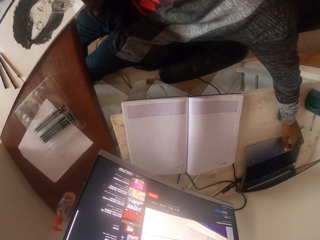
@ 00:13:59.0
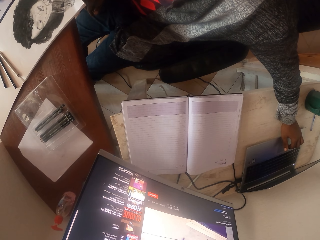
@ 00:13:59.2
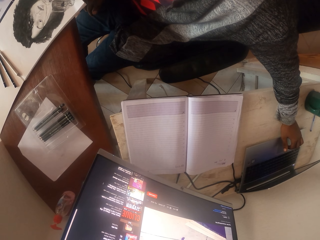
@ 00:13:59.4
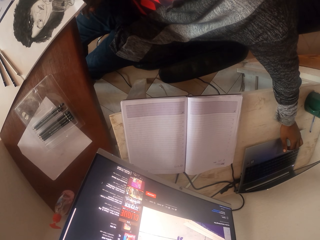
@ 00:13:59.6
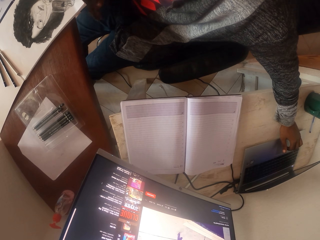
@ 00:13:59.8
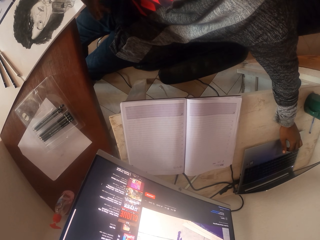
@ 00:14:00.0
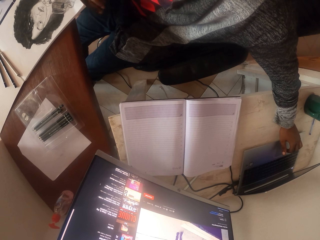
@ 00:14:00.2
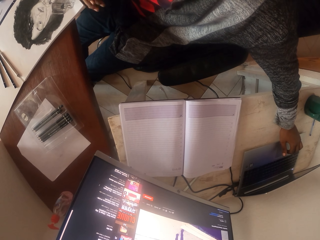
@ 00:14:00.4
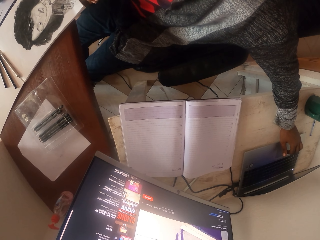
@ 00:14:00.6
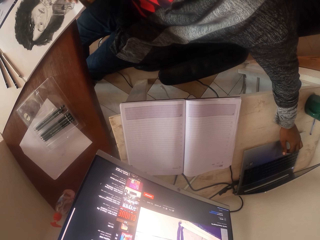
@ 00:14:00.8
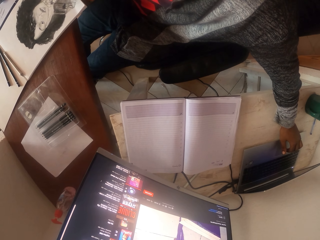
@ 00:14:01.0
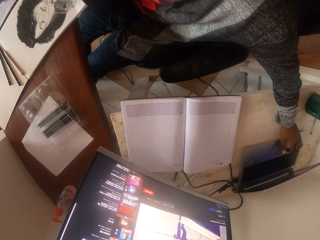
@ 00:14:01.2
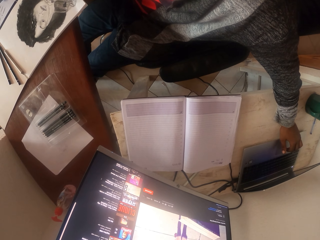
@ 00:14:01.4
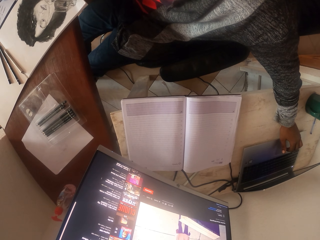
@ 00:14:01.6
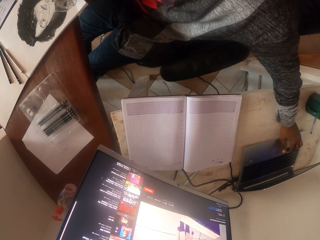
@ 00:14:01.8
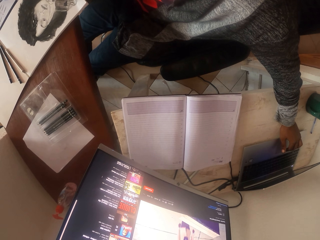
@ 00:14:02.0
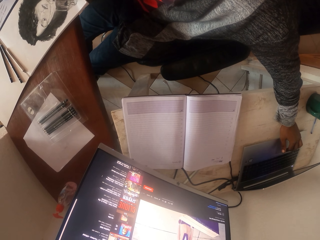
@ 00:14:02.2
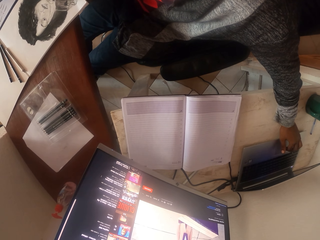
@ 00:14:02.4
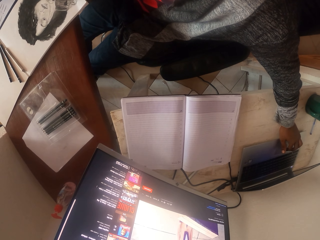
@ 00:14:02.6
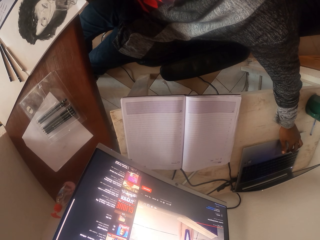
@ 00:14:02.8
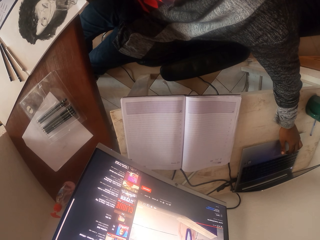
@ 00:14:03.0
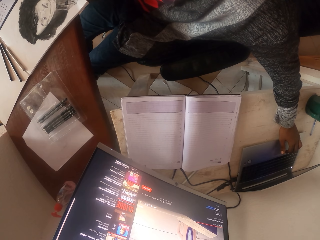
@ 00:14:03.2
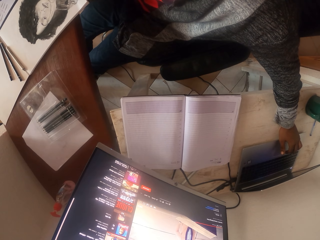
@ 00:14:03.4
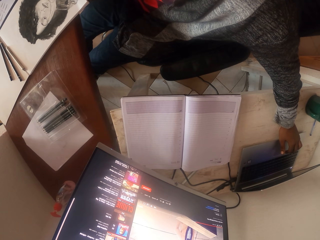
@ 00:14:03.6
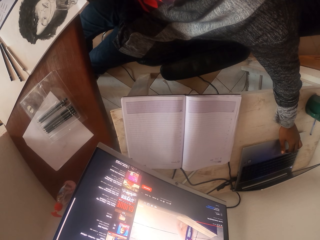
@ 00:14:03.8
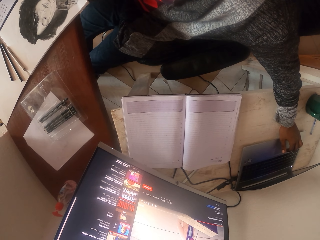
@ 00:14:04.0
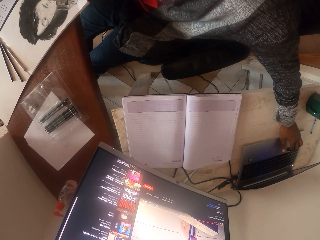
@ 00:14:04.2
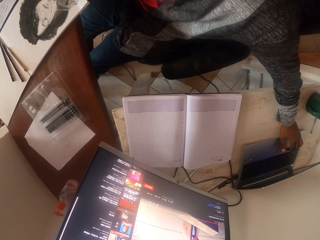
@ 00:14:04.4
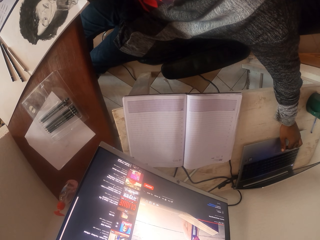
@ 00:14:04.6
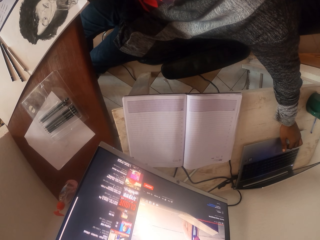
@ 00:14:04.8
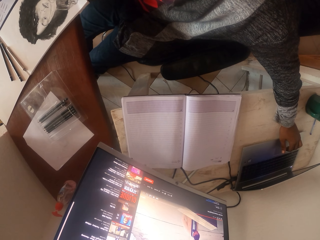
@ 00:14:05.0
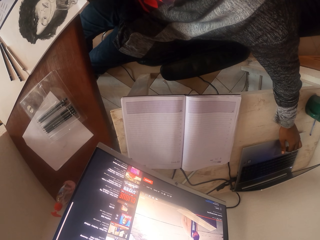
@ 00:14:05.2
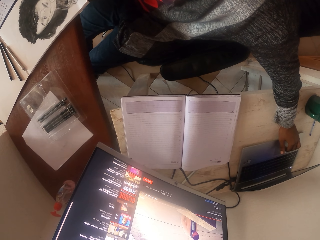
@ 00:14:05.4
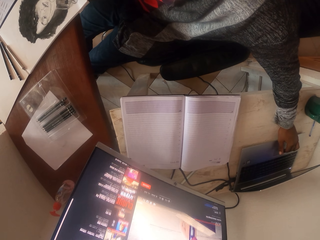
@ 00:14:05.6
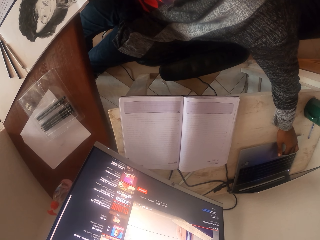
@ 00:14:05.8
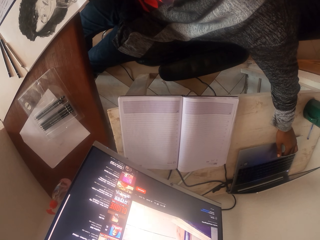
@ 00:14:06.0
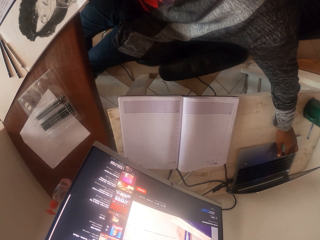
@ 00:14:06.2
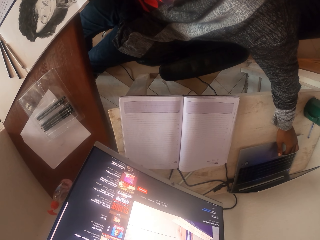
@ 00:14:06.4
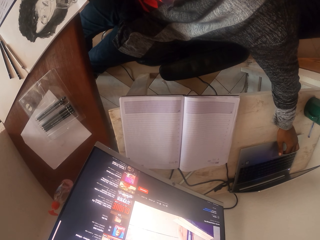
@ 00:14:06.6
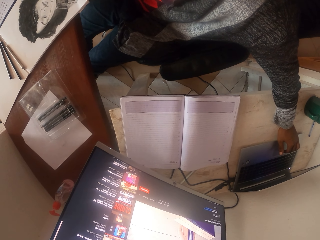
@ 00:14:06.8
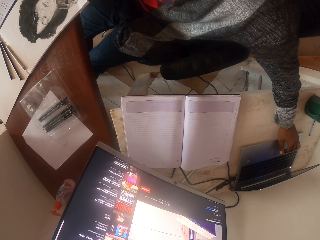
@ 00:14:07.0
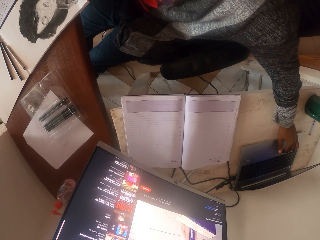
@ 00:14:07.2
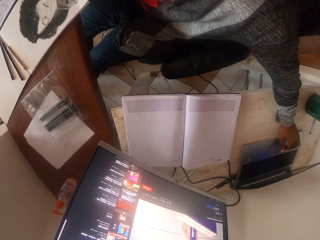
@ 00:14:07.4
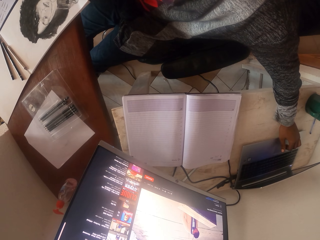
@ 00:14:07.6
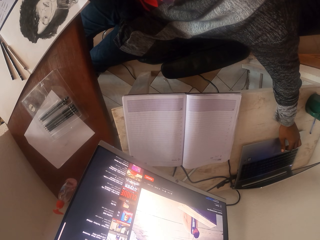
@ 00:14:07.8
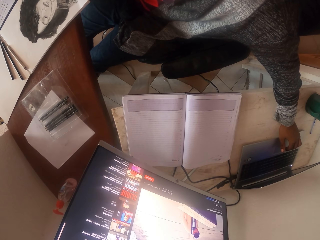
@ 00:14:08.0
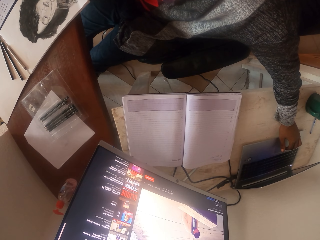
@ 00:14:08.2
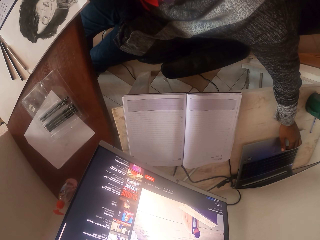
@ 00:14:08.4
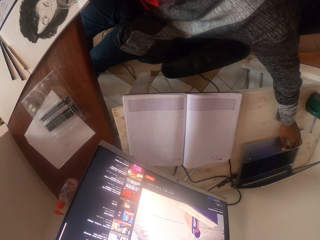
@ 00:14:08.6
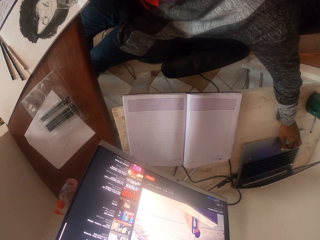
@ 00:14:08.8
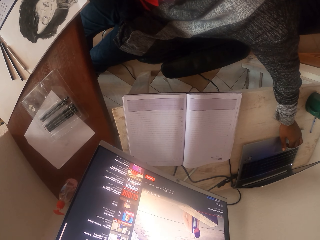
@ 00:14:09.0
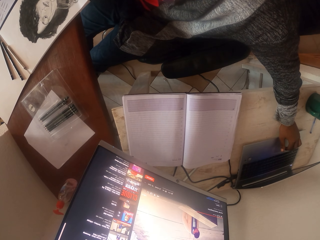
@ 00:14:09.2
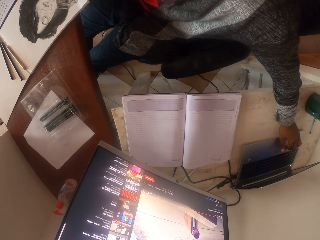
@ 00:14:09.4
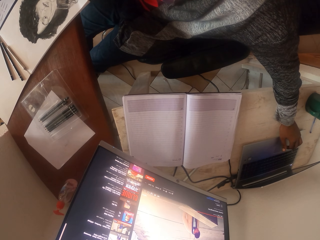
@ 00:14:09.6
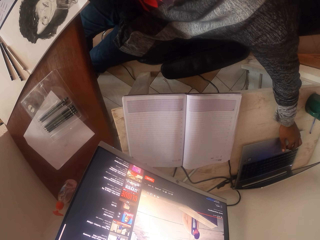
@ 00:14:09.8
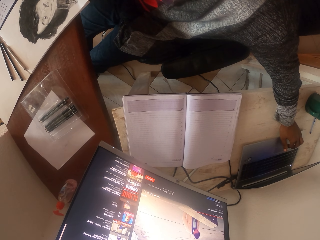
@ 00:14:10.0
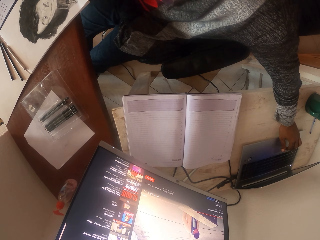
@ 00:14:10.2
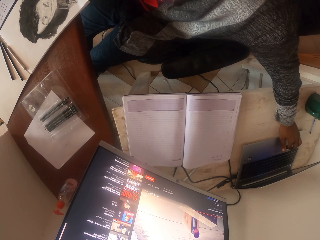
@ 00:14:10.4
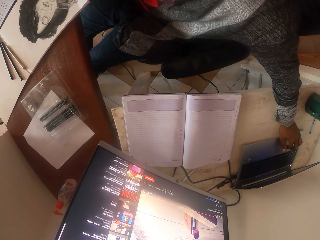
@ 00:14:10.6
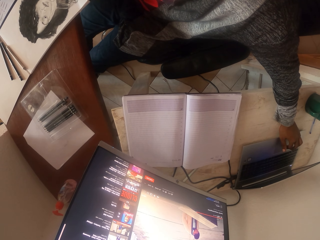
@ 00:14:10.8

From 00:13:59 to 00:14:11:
The camera wearer touches the keyboard. They look around.

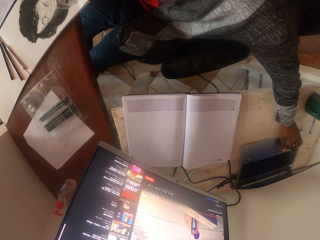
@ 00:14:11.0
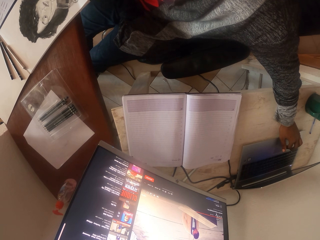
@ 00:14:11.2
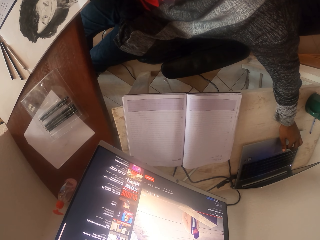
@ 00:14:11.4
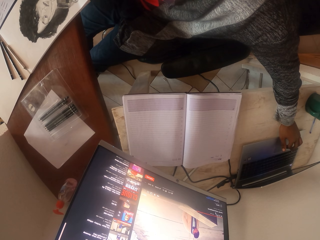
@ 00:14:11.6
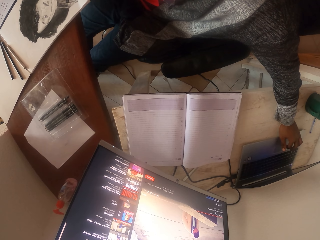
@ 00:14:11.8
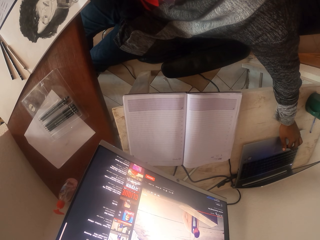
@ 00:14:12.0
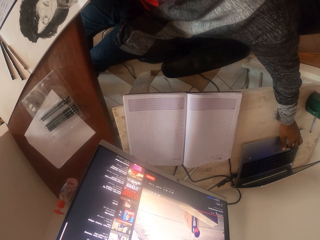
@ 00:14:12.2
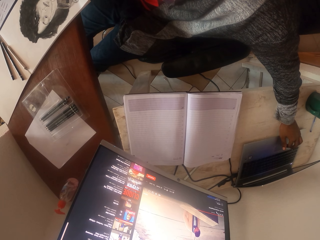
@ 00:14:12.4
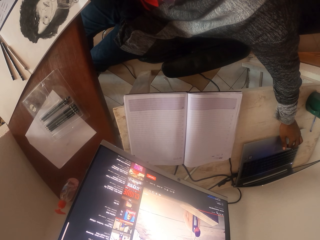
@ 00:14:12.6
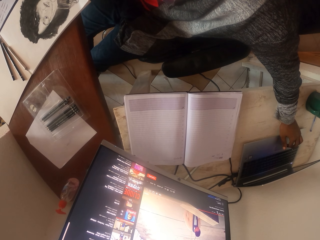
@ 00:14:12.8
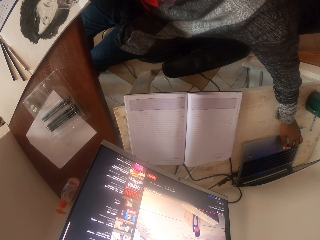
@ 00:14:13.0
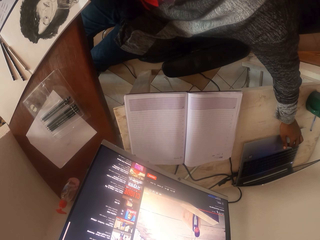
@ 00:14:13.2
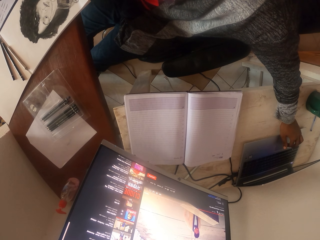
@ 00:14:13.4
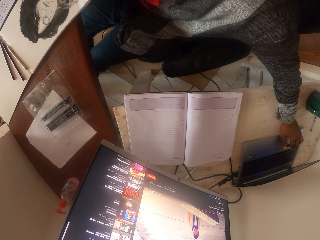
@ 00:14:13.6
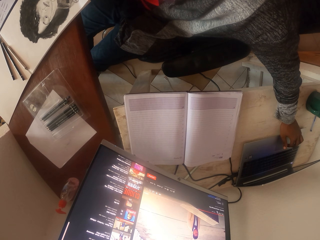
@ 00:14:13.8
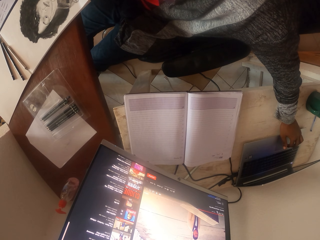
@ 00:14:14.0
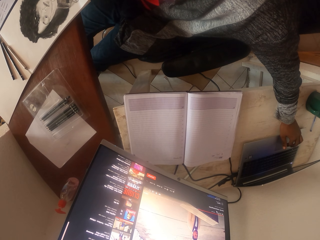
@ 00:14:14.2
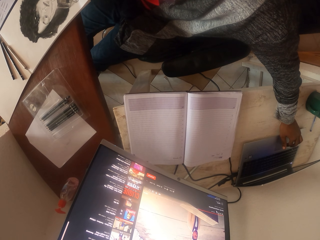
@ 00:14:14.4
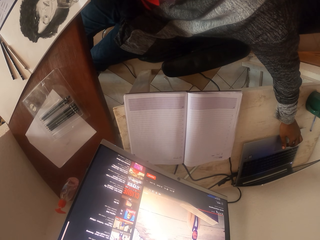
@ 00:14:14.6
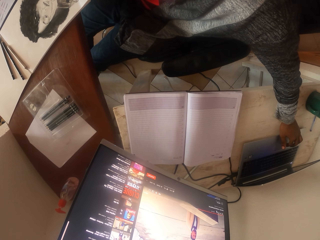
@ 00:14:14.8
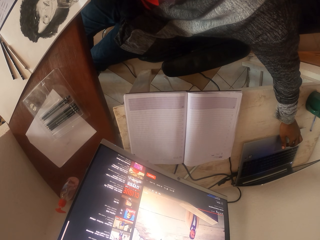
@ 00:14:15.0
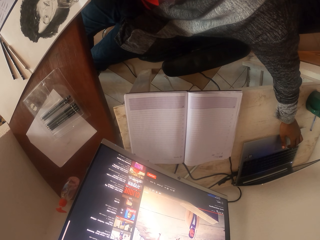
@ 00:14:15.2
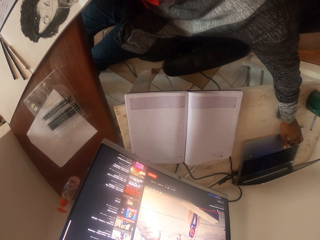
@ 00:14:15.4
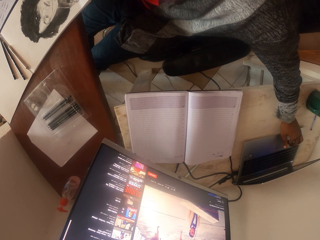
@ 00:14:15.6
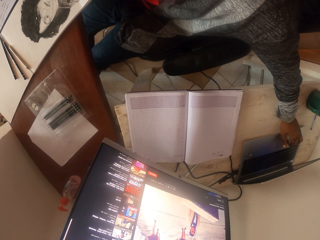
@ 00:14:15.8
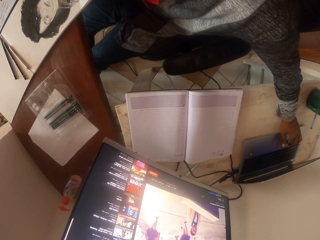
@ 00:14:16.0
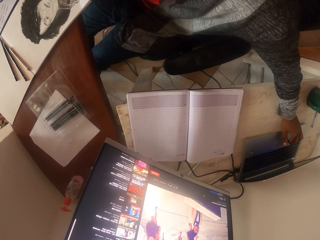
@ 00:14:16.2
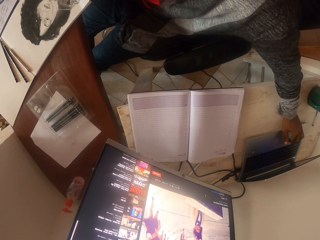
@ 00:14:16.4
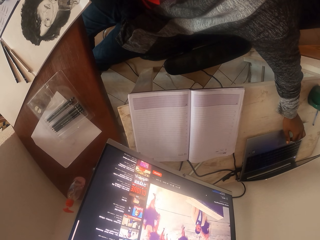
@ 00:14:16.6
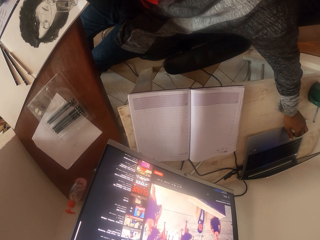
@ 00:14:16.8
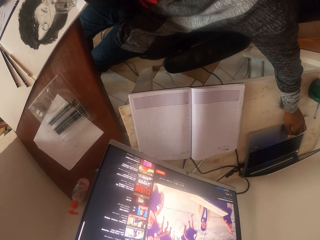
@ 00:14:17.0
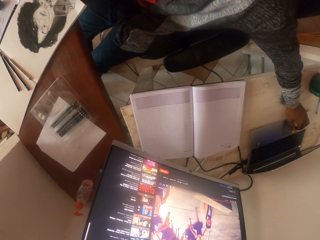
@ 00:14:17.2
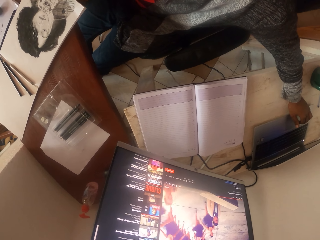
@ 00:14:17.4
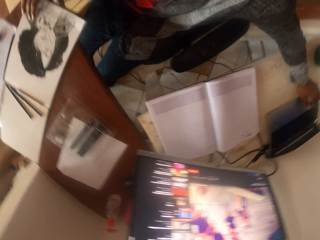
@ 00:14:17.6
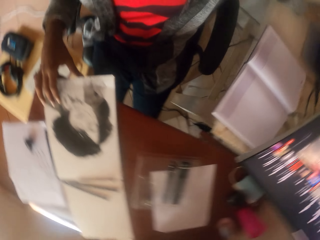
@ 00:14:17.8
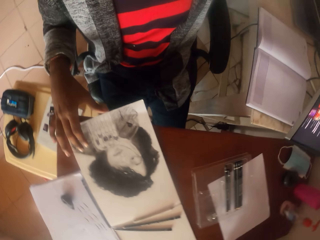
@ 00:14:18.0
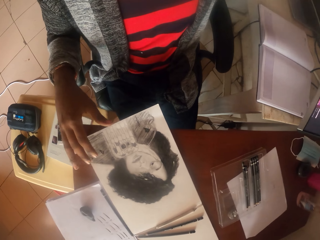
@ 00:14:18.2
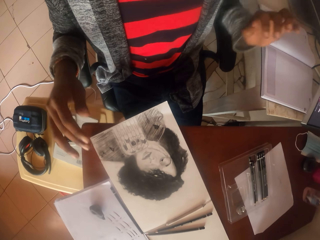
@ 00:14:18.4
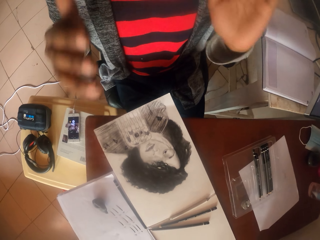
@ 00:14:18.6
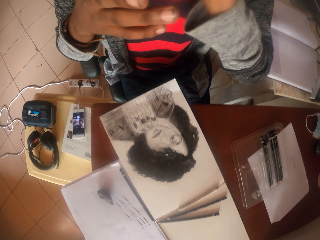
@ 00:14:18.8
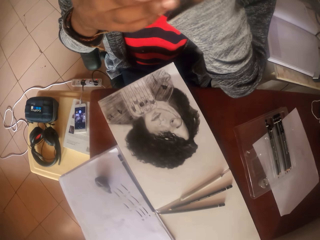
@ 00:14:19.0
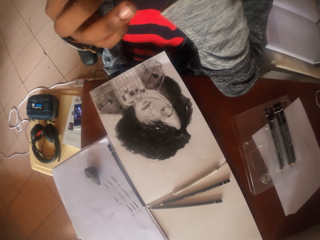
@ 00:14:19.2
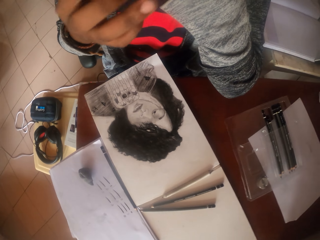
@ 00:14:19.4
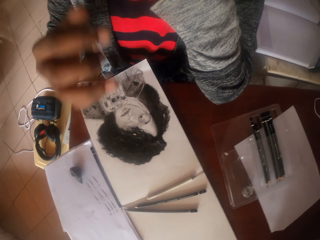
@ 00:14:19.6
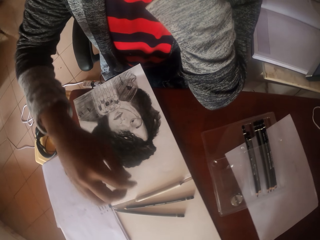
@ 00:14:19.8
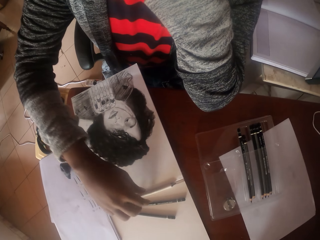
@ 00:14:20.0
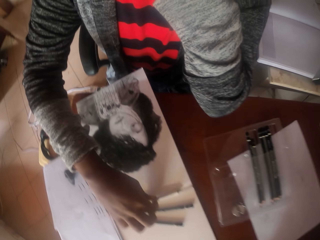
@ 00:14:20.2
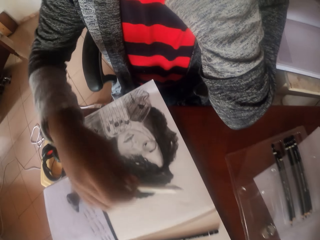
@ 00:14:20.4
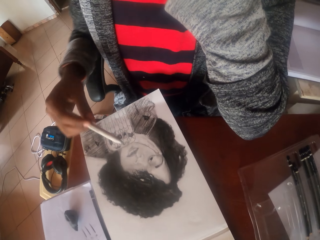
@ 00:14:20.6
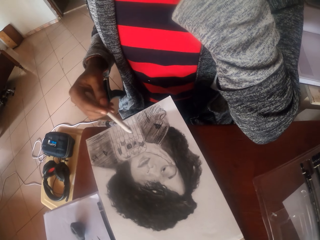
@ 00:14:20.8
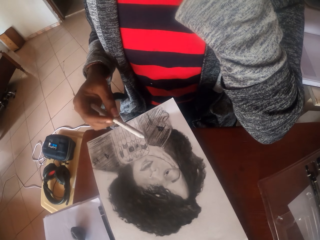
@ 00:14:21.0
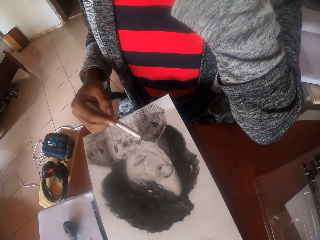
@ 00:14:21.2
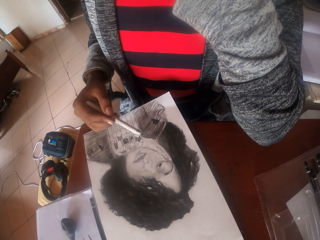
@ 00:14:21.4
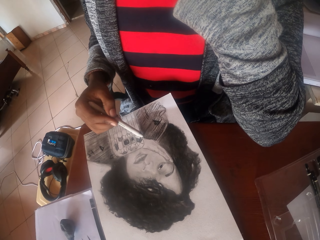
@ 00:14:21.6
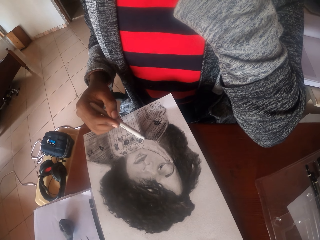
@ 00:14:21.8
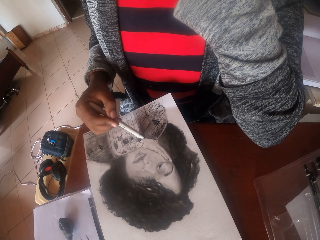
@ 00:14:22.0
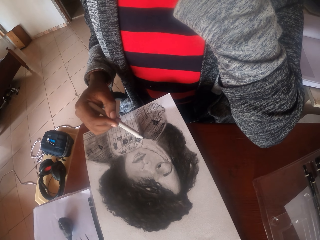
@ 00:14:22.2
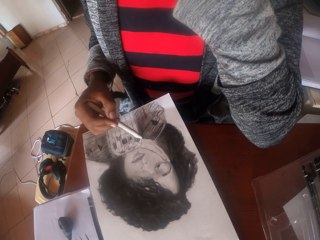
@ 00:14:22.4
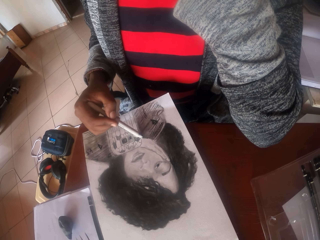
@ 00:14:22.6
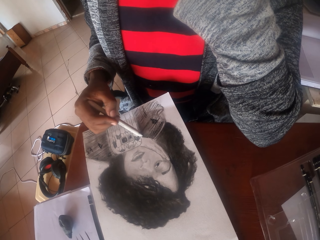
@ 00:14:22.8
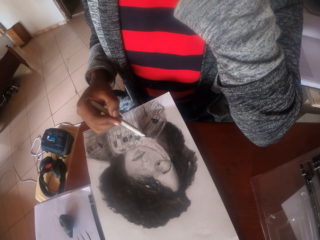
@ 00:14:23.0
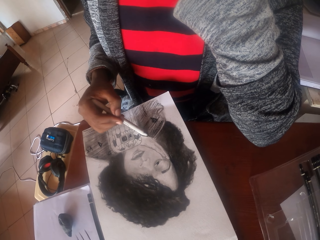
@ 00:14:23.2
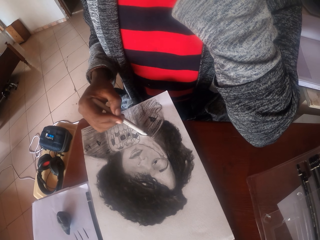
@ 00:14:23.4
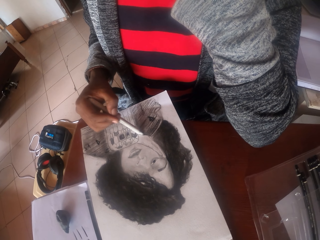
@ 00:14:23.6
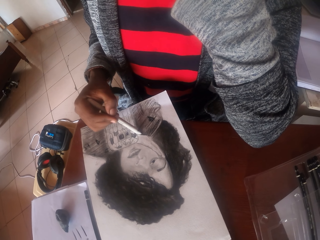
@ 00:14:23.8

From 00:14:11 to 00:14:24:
The camera wearer touches the keyboard. They stare around. They raise a hand up. They pick up the coloring pen from the table. They color the drawing. They write on the paper.